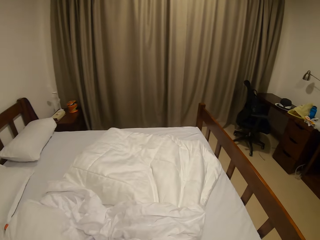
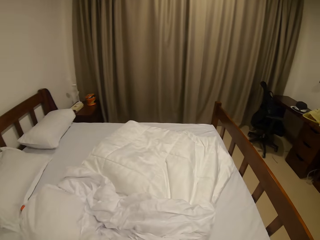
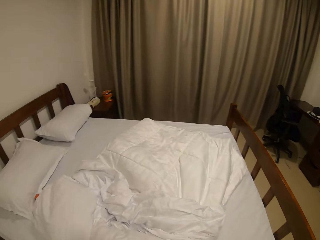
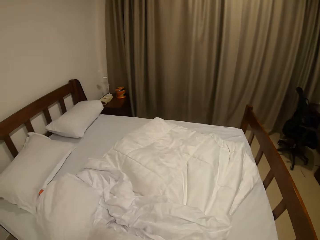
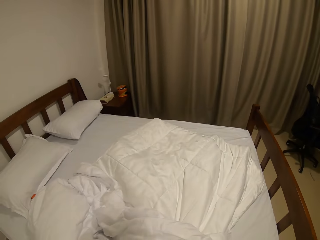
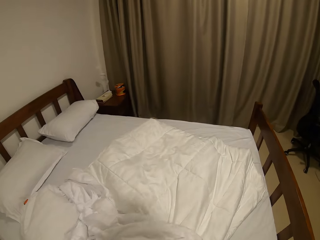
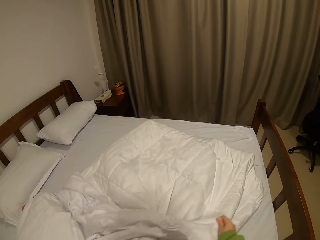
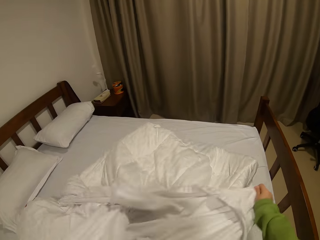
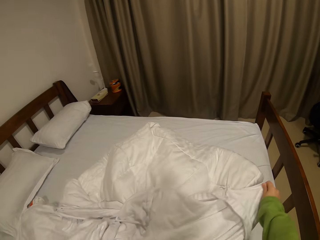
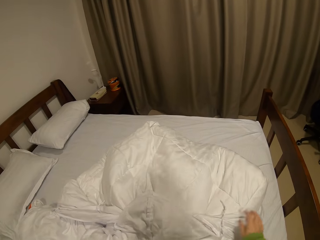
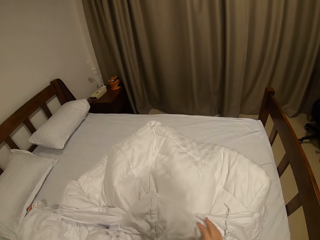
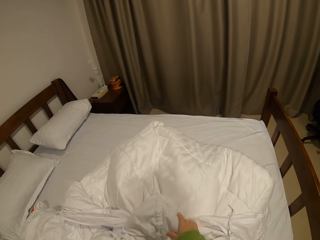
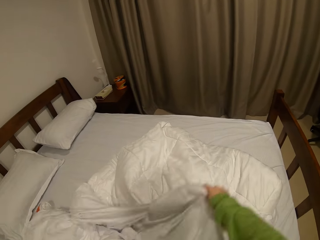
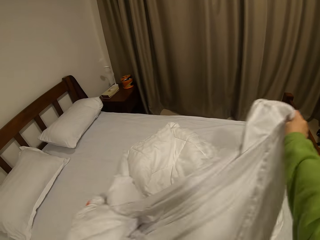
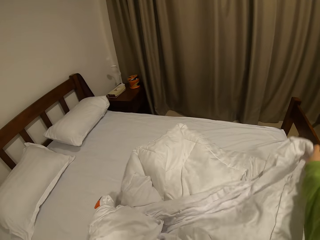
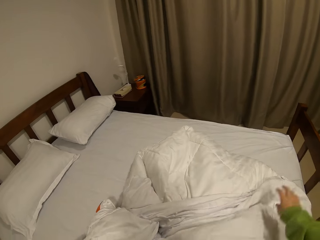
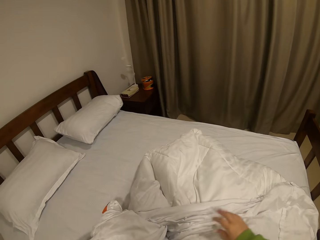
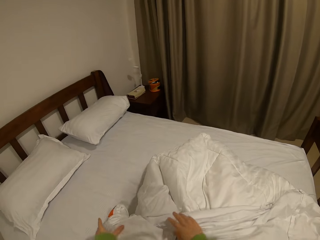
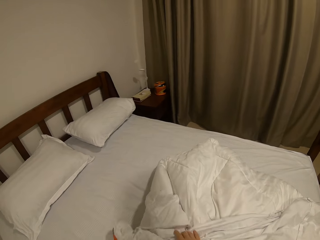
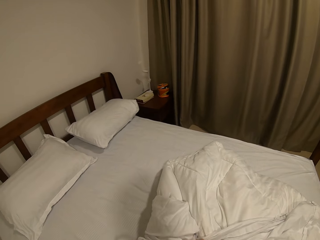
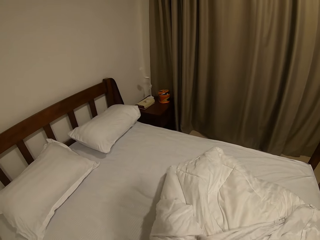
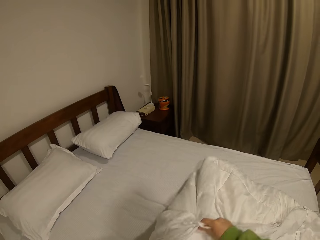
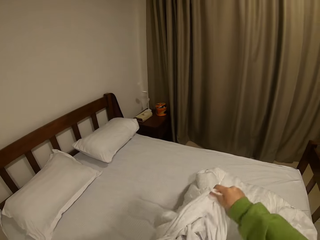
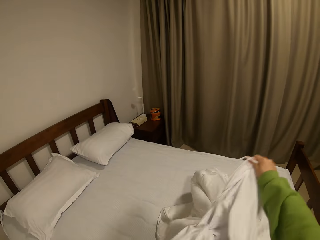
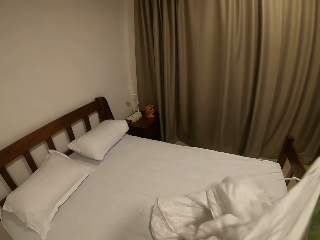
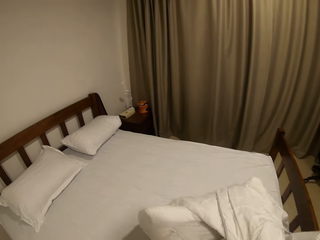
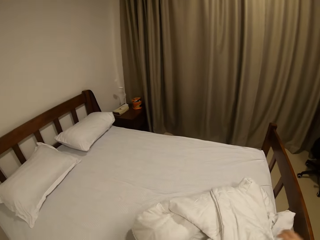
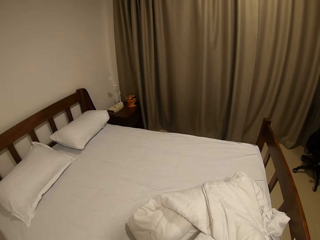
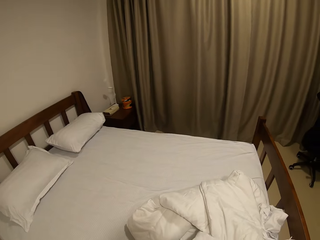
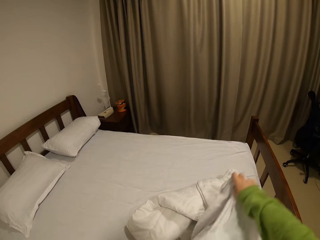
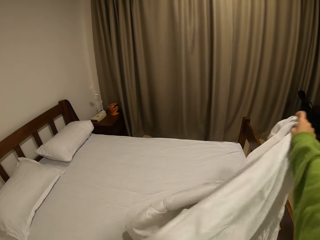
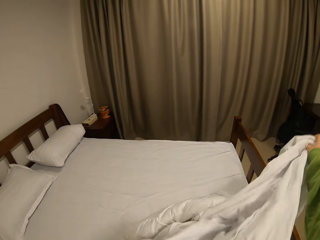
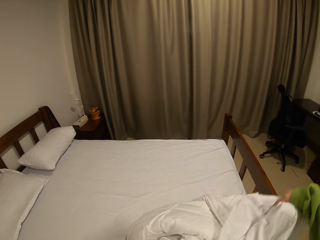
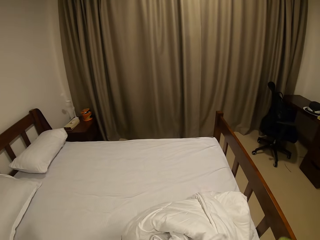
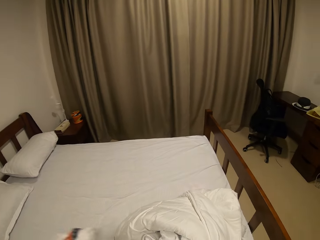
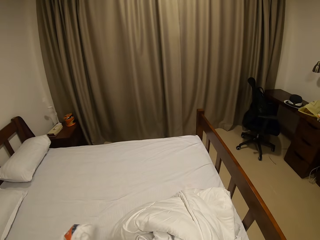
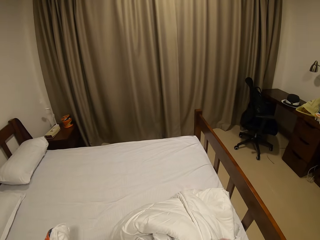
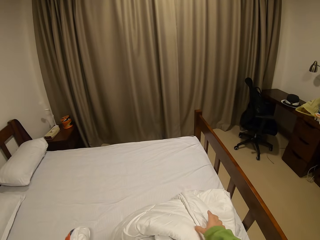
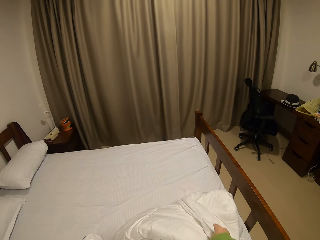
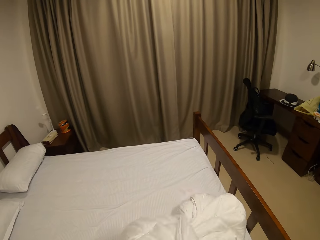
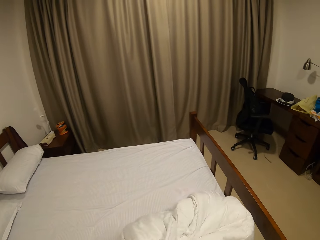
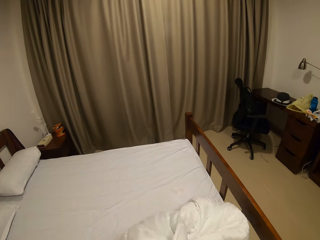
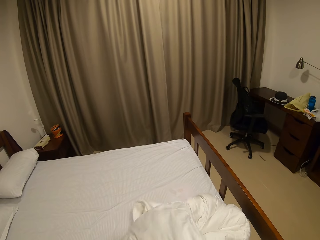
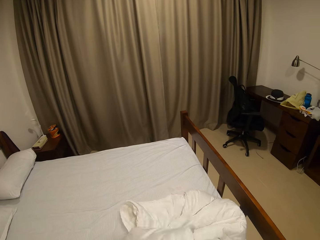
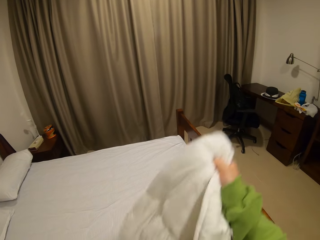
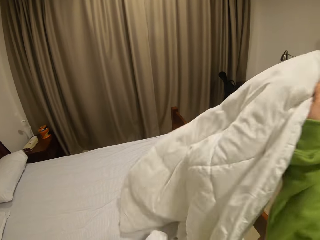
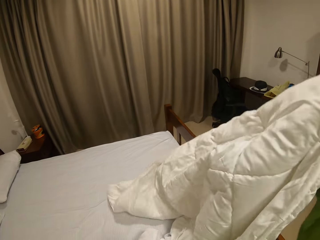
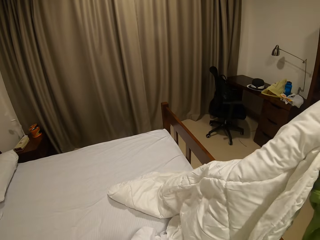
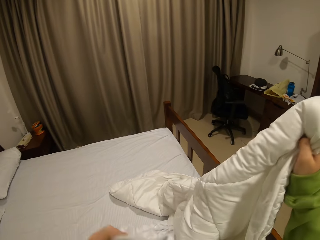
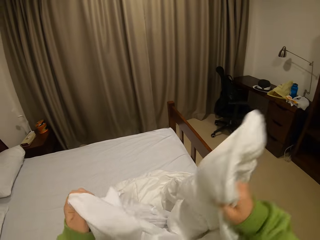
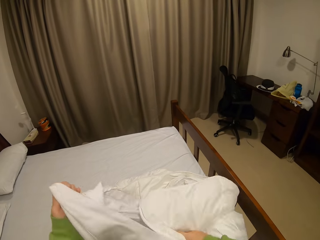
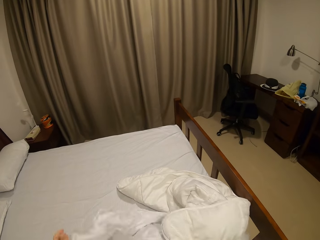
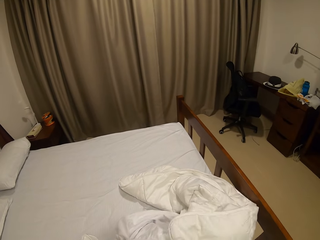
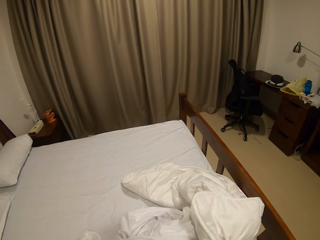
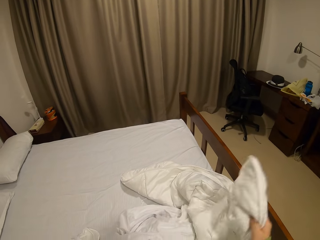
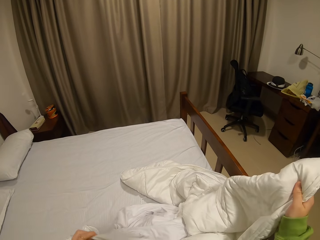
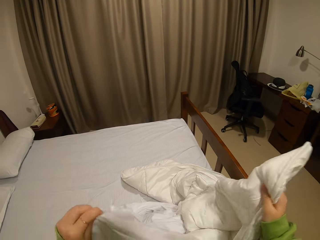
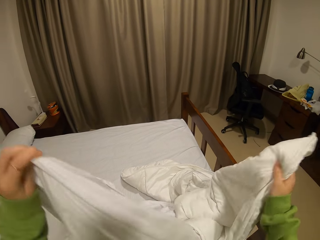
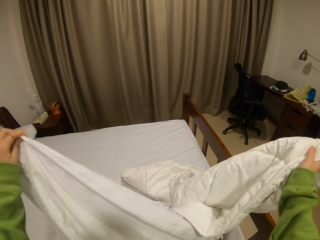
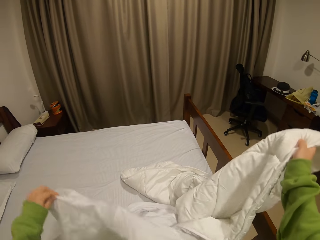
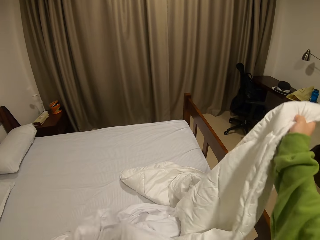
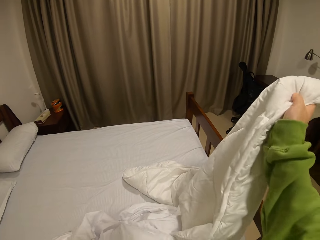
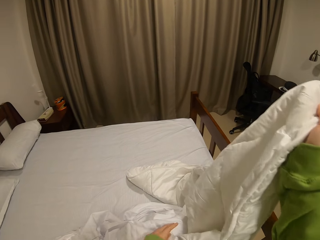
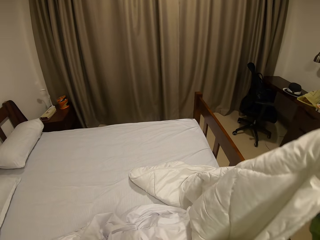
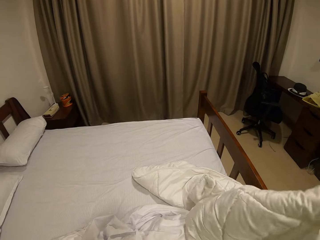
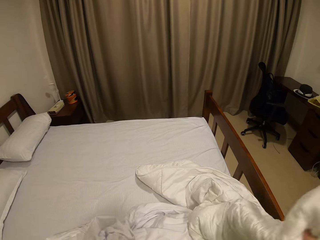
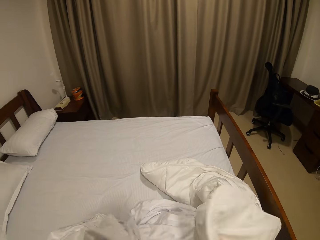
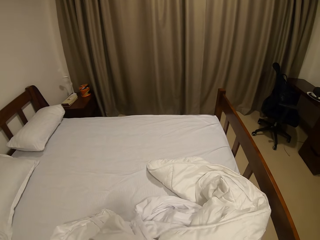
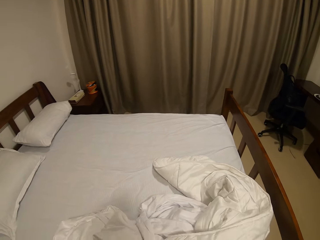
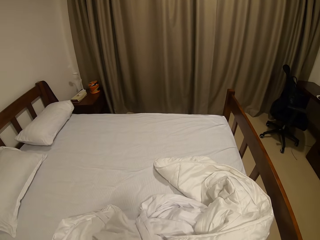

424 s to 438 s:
The camera wearer pulls the duvet case. They lift up the duvet.

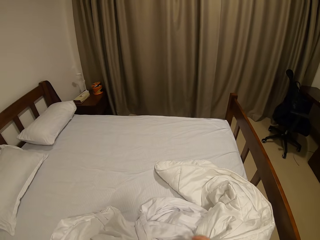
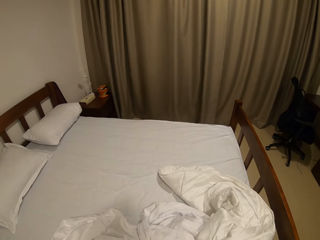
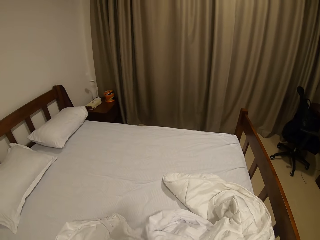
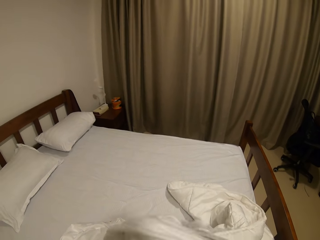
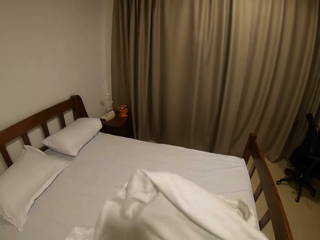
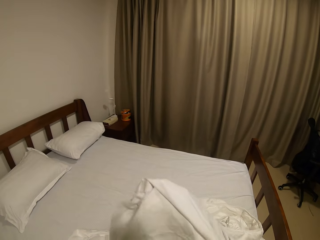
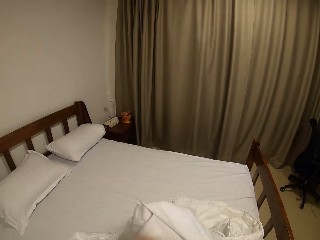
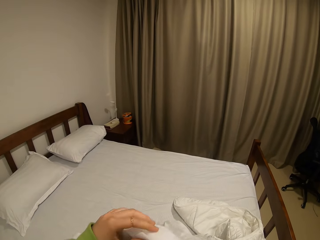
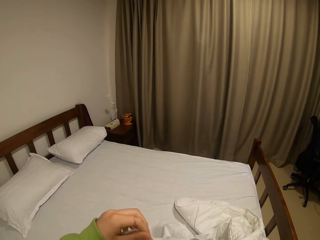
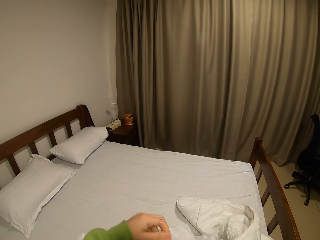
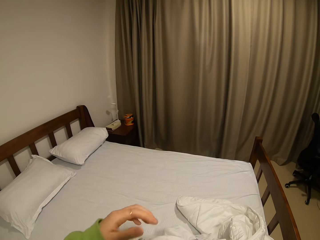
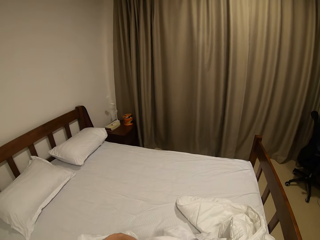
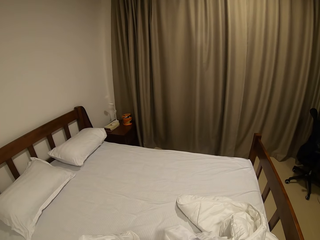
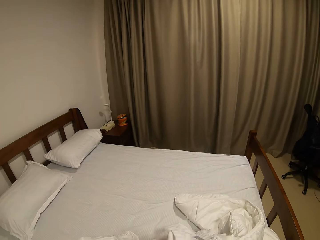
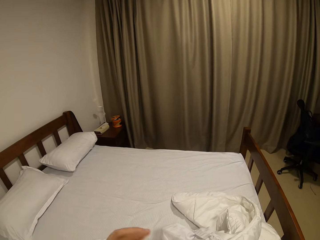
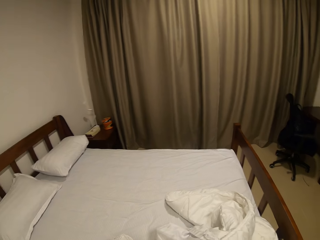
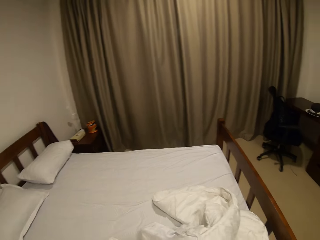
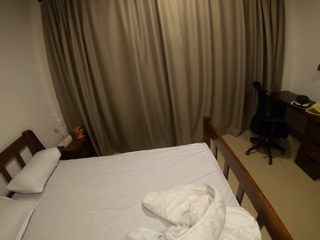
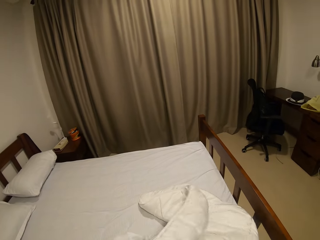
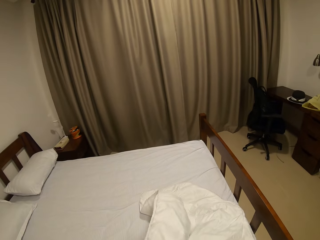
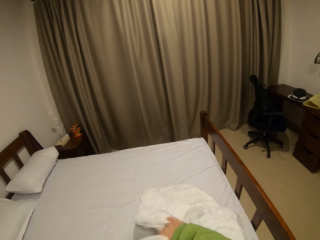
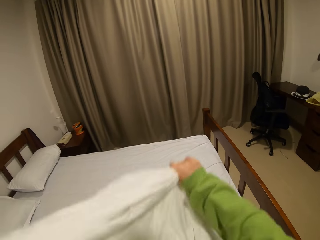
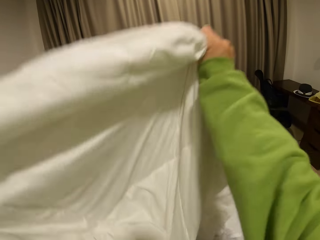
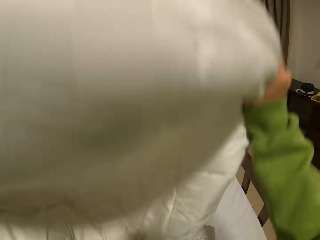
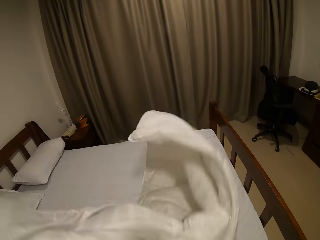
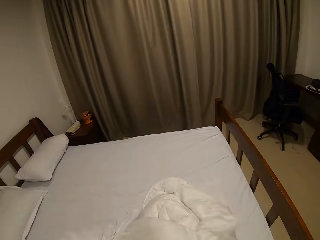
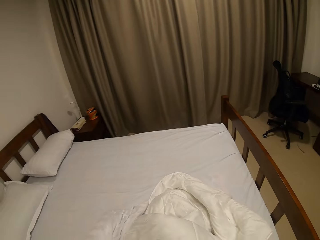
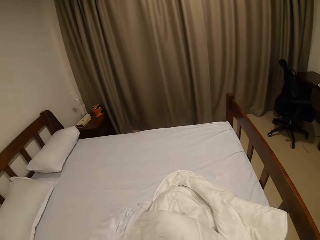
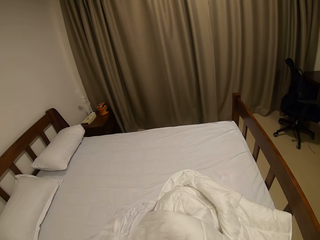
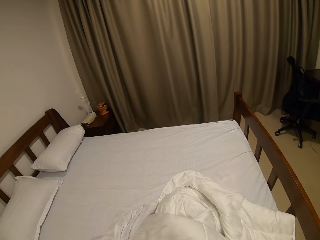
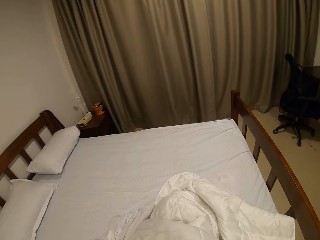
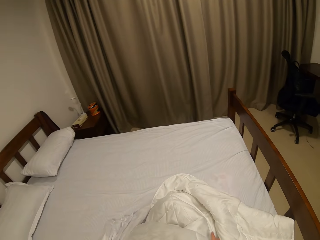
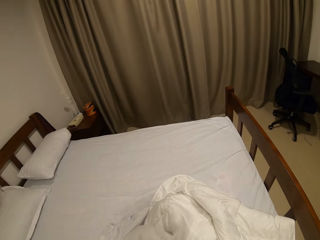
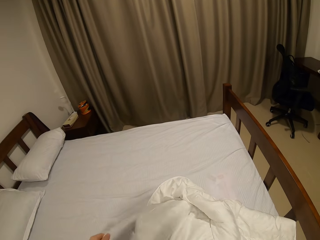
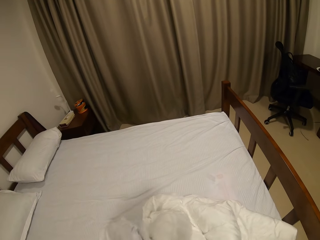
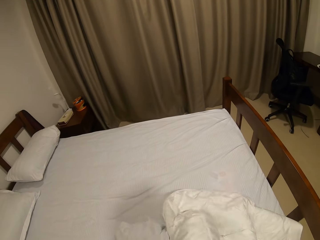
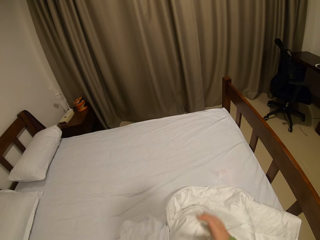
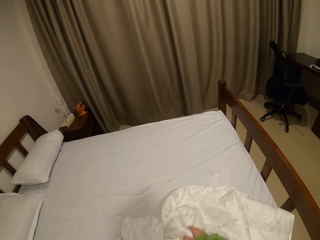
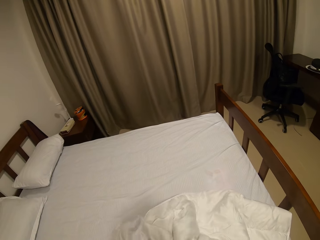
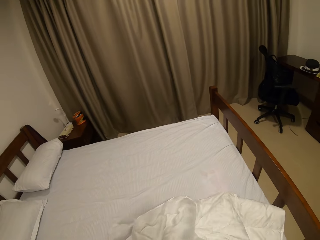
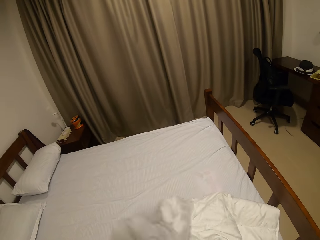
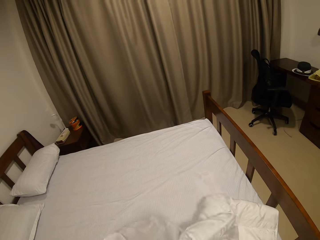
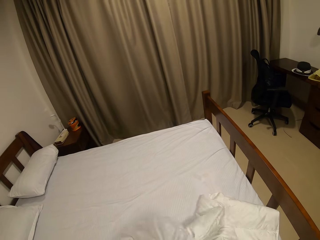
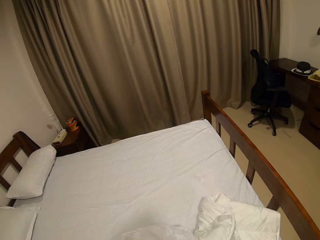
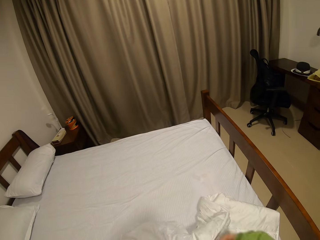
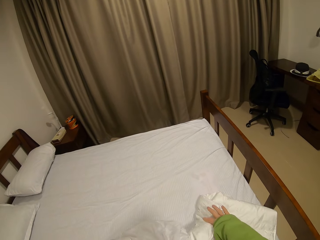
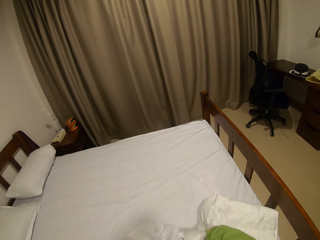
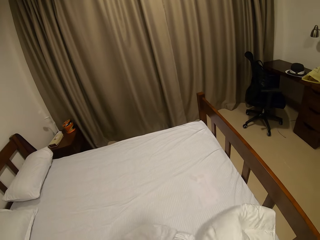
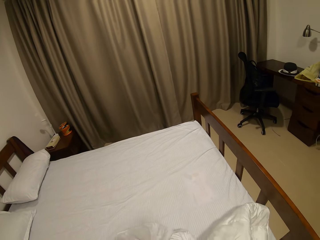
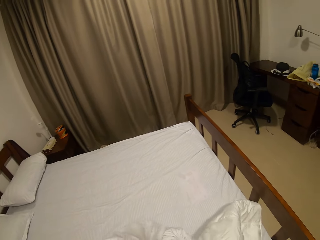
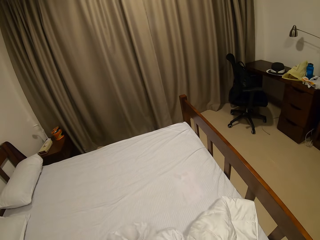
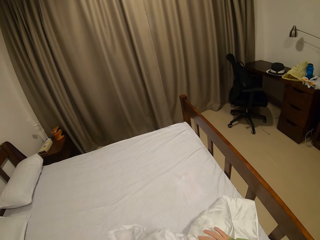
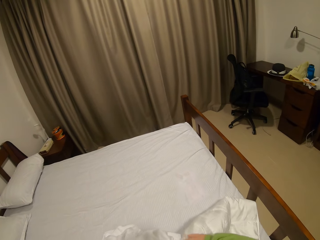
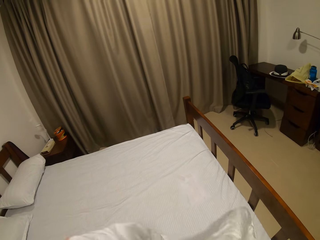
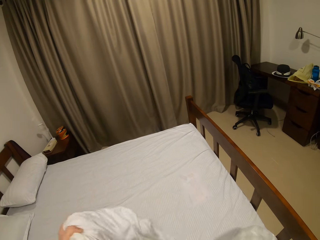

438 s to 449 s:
The camera wearer fixes the duvet in the duvet case.
